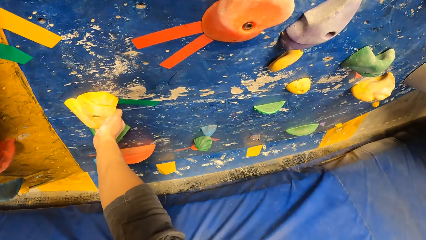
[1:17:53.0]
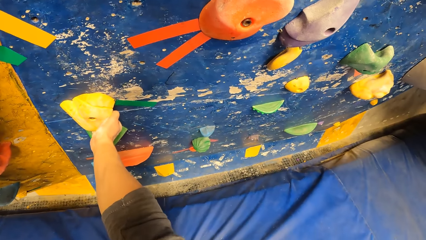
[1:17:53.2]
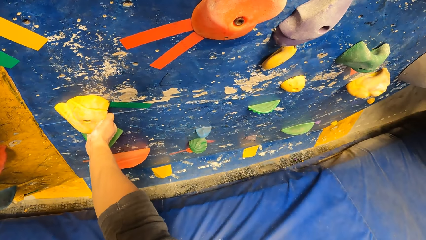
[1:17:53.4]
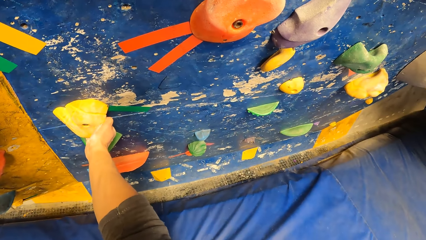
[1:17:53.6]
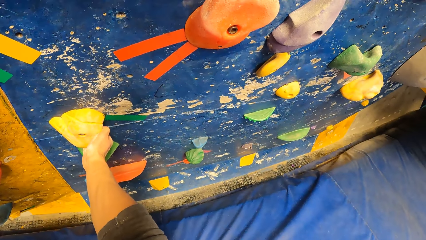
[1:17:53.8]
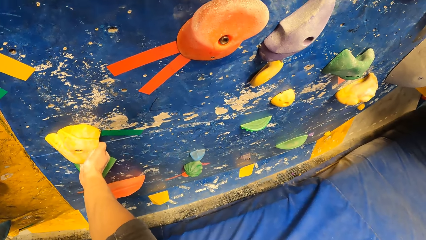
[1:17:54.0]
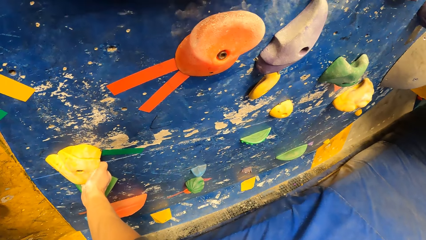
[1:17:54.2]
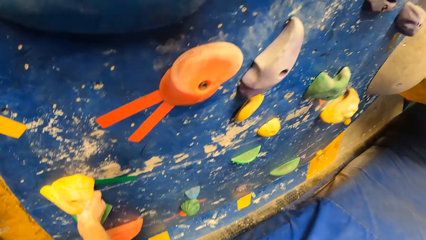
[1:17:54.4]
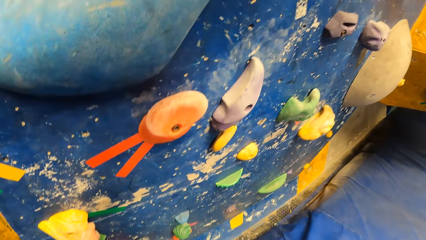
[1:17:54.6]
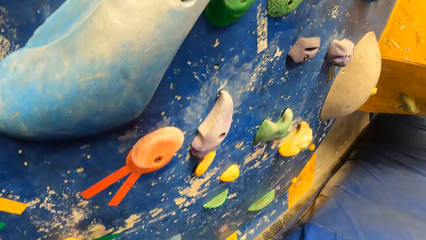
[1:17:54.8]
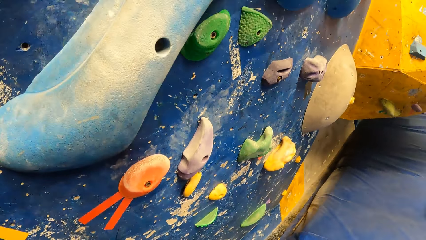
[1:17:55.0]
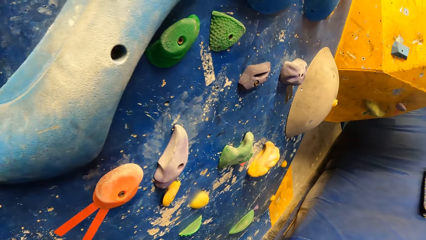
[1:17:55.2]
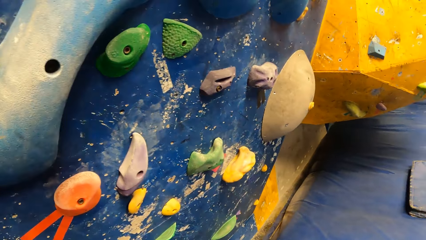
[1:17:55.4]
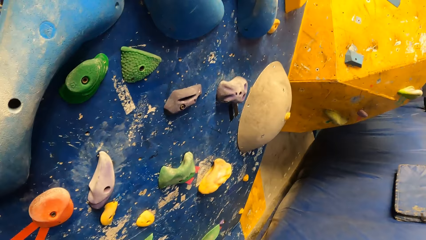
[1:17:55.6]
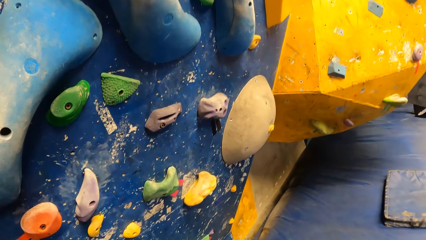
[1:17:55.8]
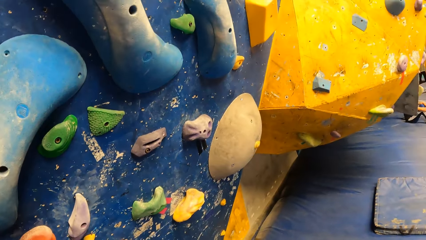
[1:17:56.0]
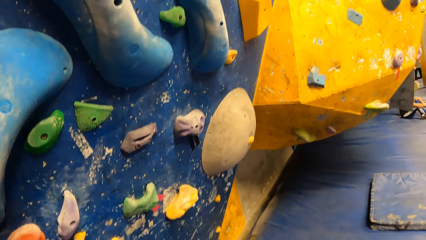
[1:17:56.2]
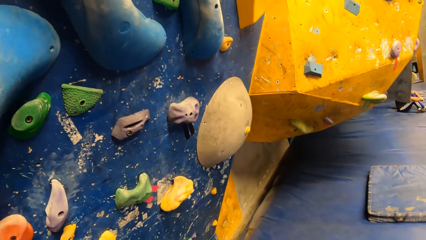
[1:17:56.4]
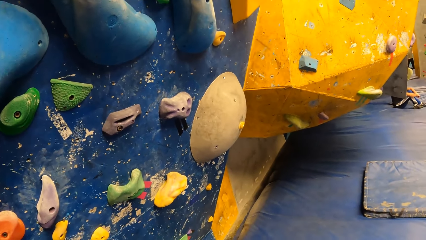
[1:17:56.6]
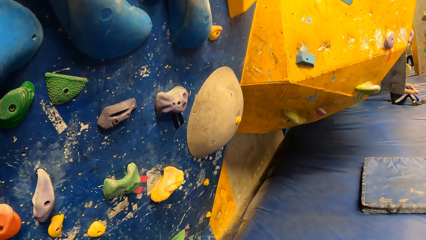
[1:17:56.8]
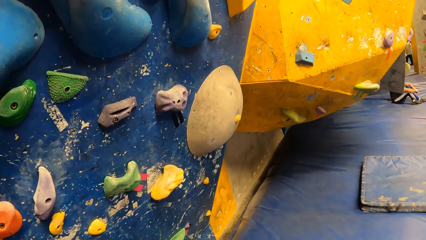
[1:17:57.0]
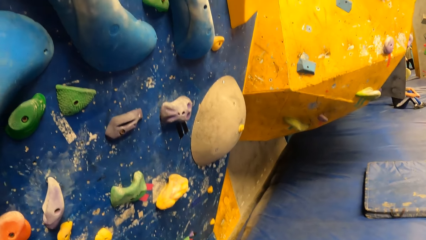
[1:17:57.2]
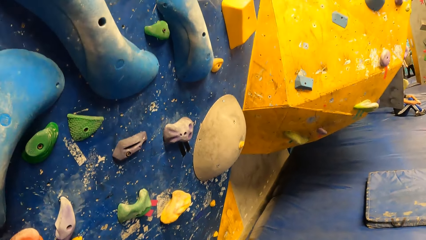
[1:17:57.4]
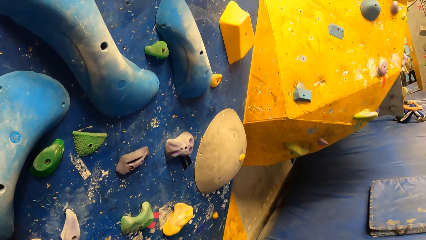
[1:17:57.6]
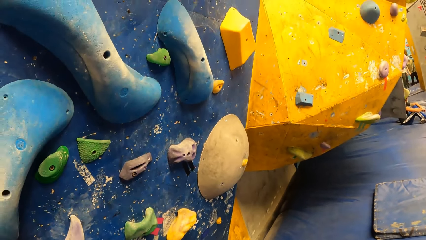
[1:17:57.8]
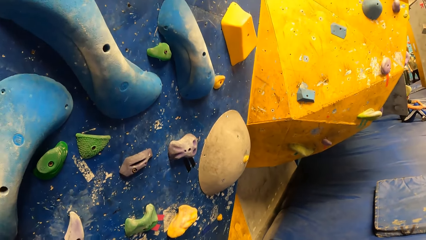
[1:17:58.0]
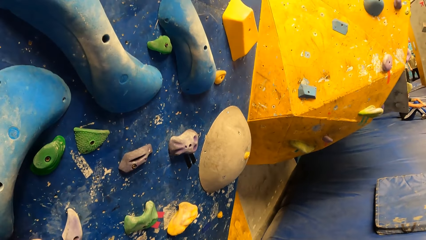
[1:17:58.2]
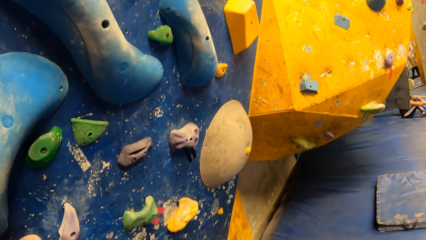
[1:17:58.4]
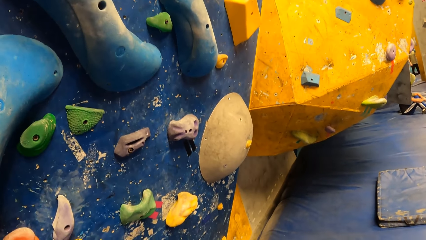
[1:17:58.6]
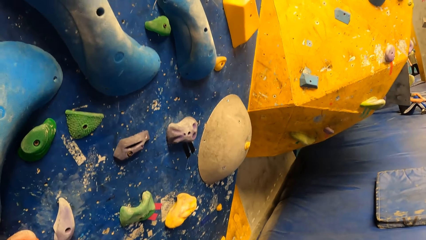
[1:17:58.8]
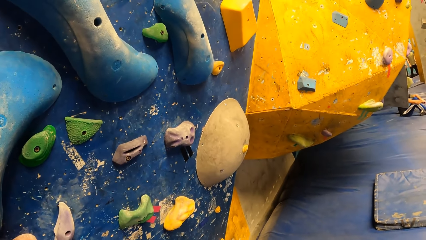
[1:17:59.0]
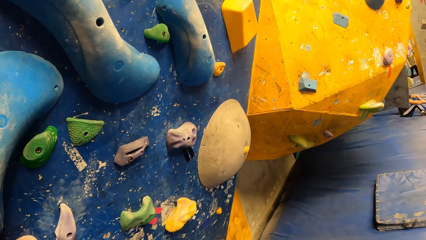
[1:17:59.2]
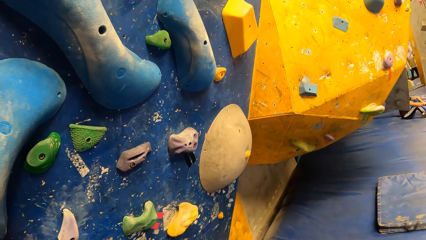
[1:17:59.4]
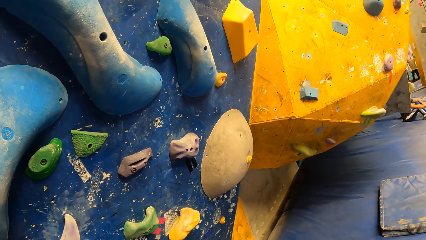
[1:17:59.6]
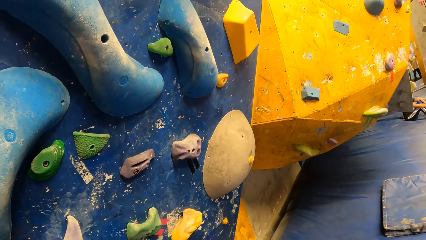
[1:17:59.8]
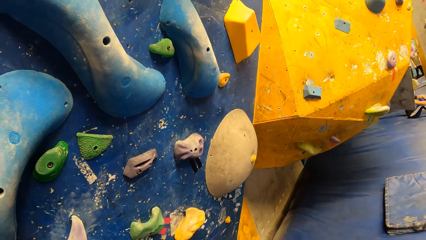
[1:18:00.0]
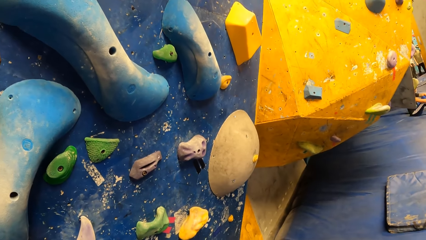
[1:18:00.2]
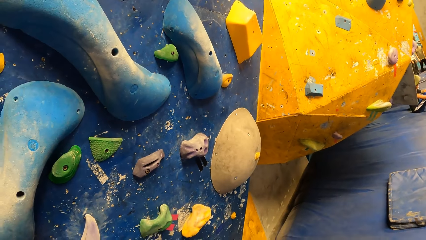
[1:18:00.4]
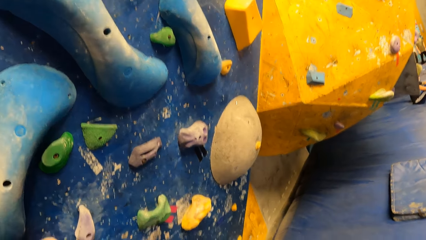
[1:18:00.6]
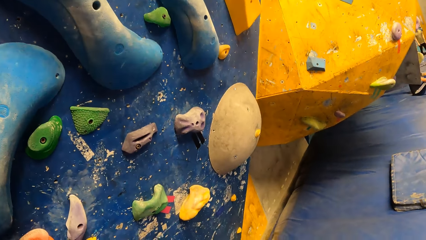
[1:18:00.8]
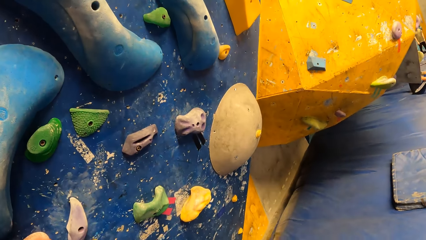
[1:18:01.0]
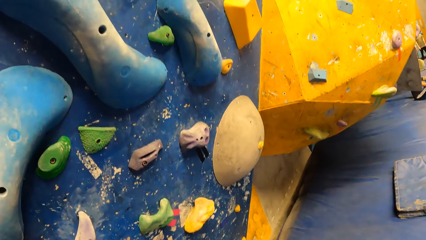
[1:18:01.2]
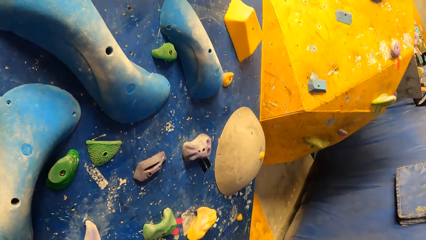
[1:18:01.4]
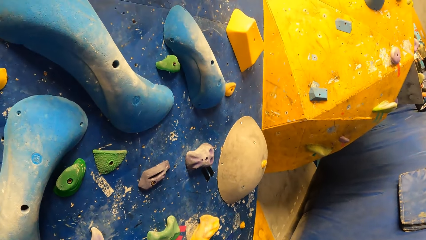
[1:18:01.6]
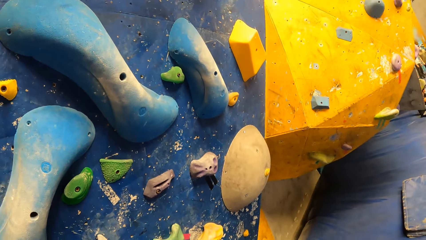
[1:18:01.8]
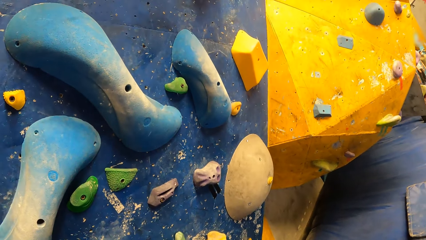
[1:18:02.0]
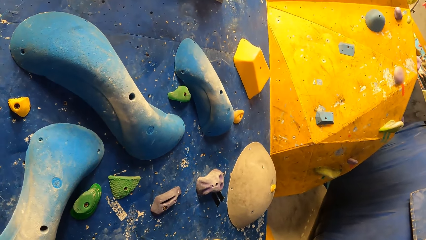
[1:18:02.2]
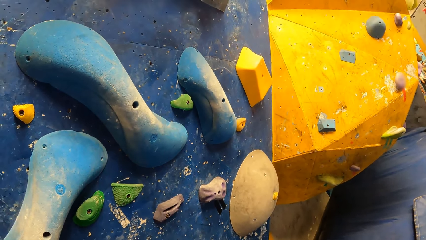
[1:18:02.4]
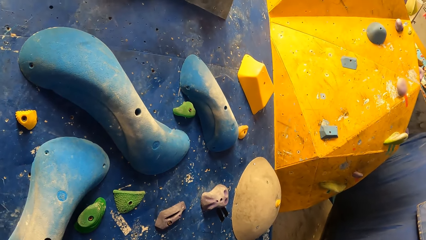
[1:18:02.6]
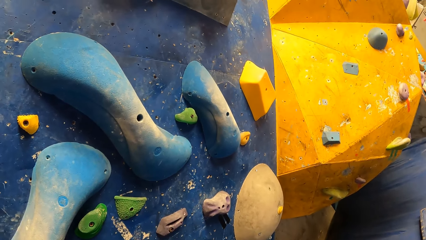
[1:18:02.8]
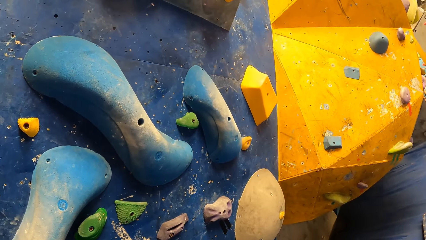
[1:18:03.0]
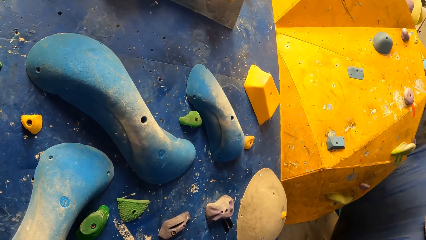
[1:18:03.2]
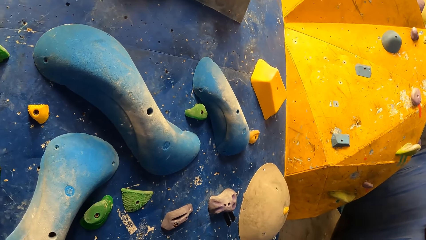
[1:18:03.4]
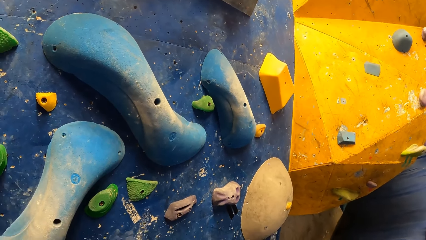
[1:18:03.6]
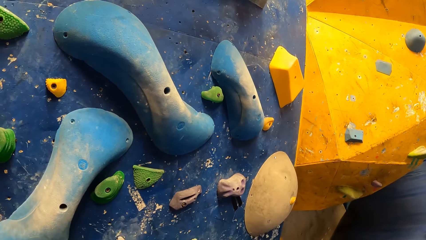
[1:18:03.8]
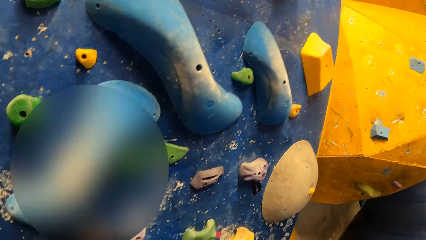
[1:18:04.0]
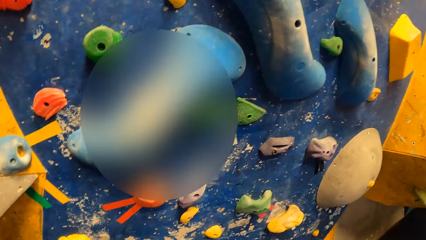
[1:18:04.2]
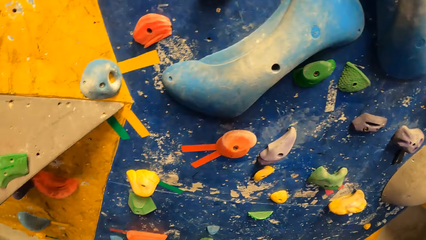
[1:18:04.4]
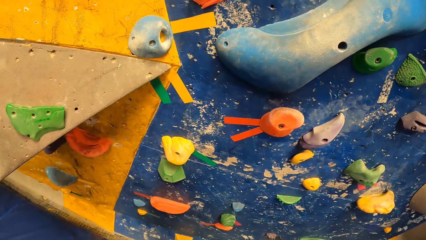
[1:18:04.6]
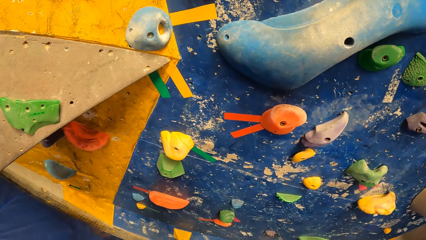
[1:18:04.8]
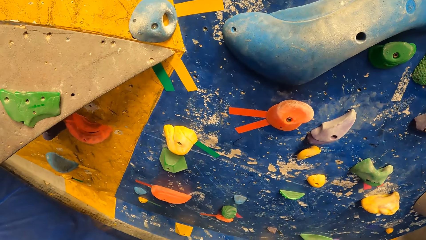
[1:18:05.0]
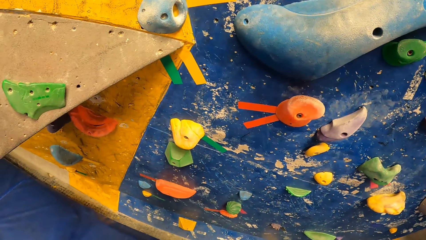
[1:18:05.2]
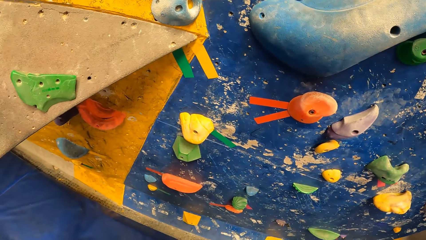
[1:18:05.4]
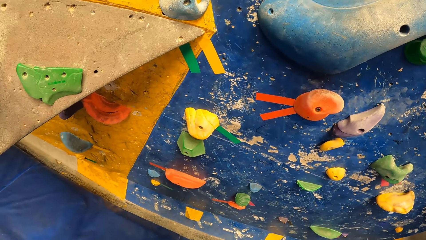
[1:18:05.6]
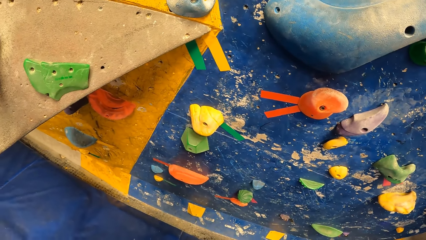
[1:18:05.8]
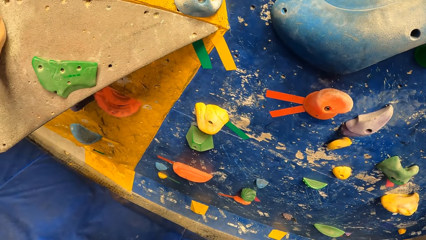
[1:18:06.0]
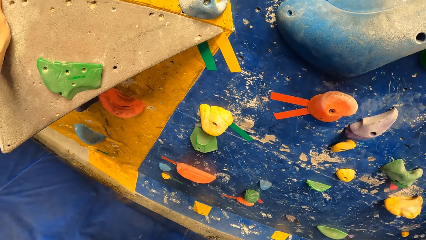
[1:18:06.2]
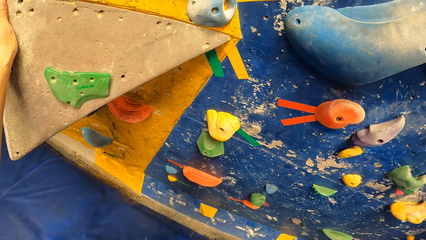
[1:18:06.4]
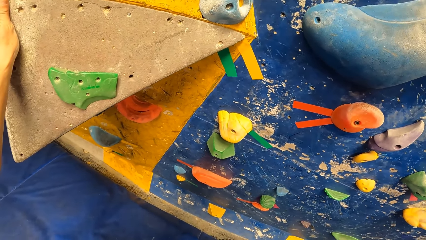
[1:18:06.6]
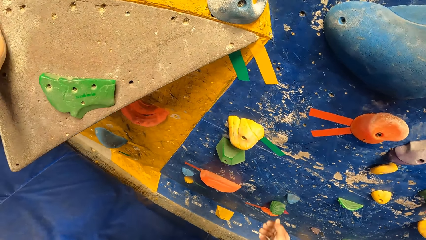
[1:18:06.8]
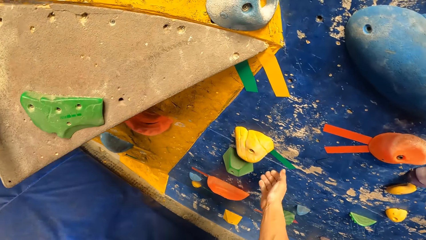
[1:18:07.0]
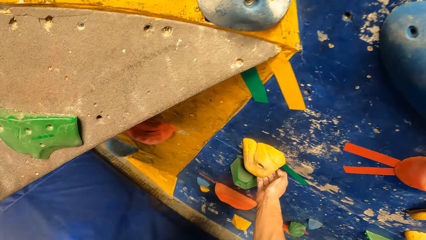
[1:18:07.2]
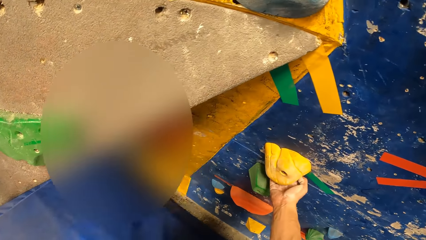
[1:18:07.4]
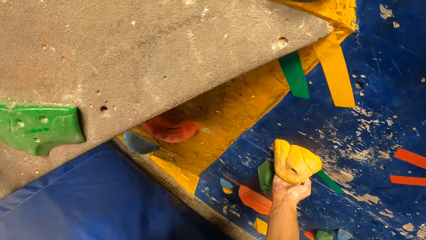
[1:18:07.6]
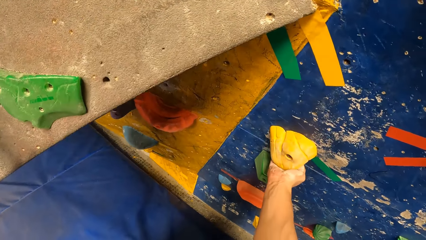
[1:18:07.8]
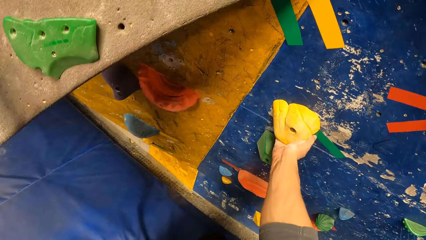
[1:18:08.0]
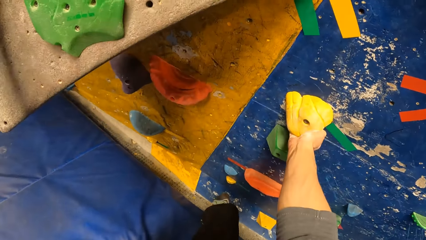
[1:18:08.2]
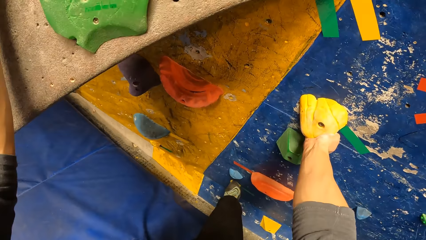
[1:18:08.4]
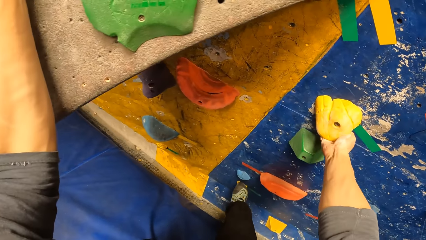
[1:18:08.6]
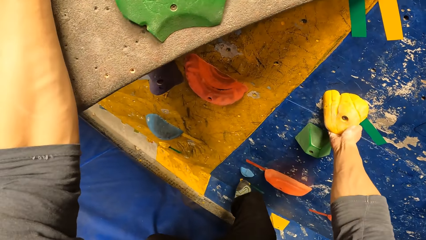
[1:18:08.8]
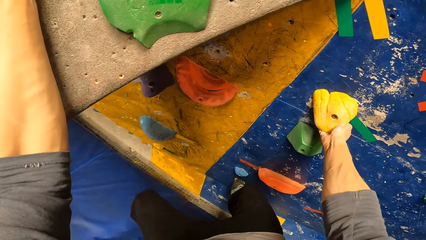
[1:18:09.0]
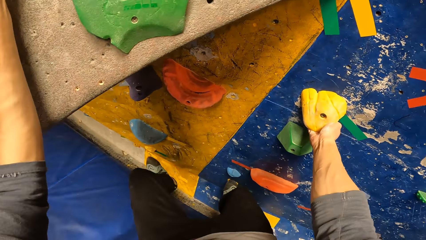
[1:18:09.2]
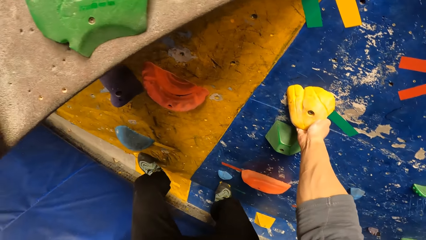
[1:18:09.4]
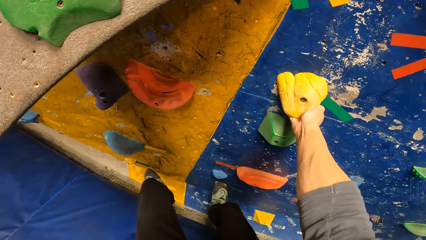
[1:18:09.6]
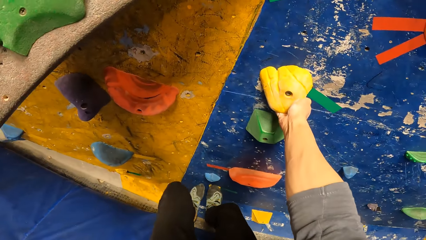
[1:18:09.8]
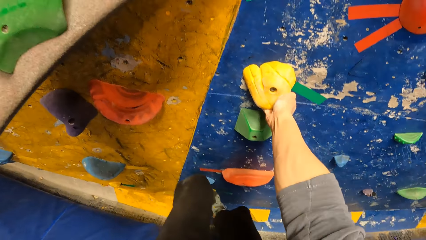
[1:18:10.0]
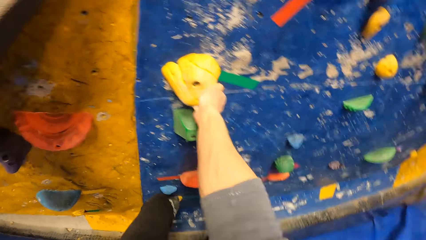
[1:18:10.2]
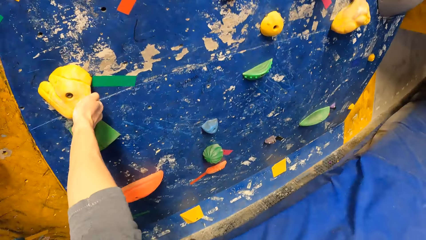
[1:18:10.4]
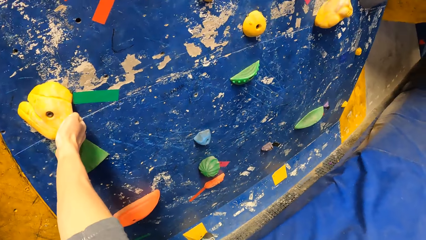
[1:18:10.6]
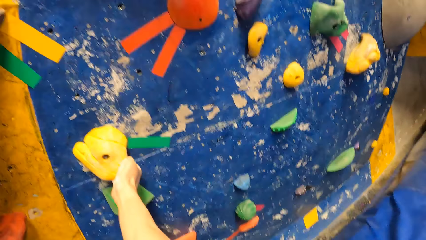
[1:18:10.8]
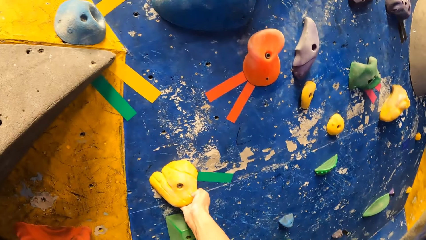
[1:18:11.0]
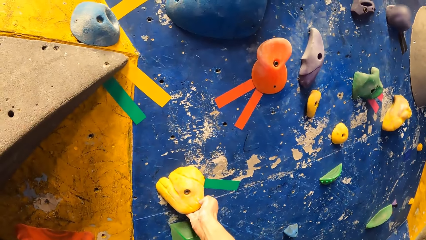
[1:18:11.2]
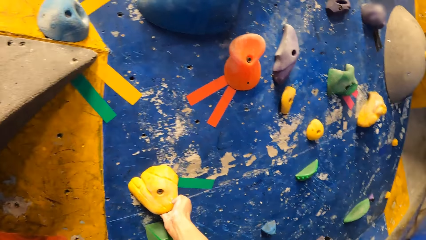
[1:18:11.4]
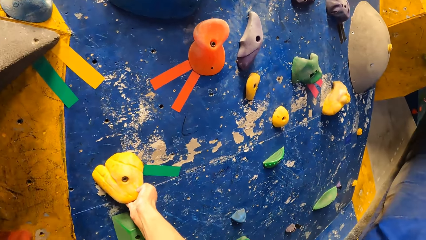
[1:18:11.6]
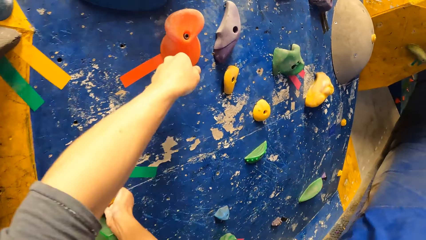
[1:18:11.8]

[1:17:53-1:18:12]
The camera wearer looks at the rock climbing game. He holds the climbing hold on the wall with his right hand. He places his right leg on a climbing hold on the wall. He climbs the rock climbing game. He places his left leg on a climbing hold on the wall. He places his left leg on the climbing hold on the wall again.
